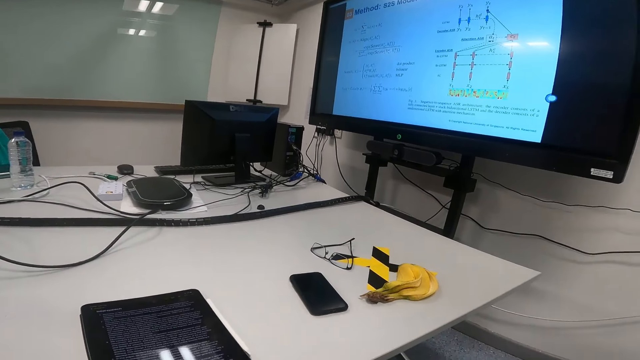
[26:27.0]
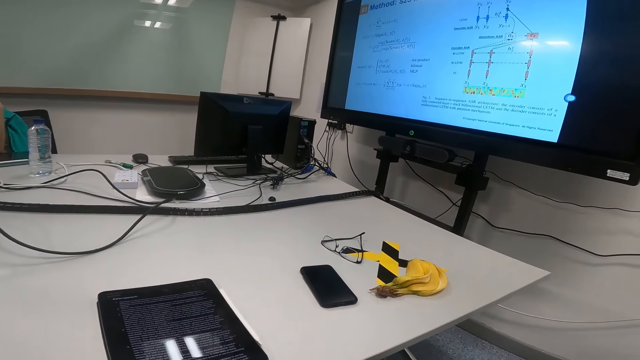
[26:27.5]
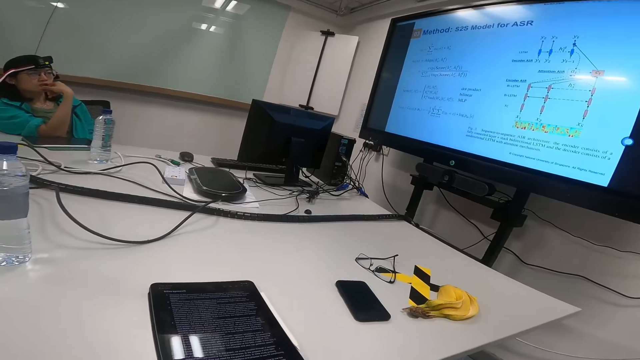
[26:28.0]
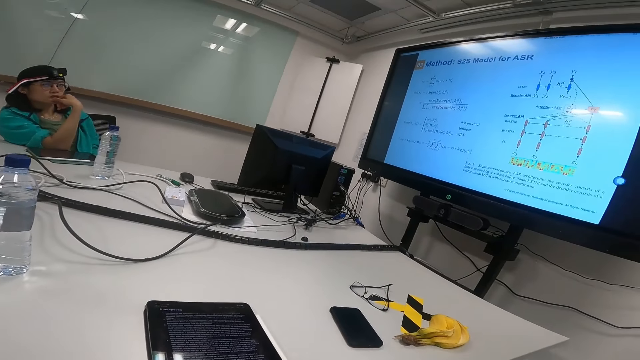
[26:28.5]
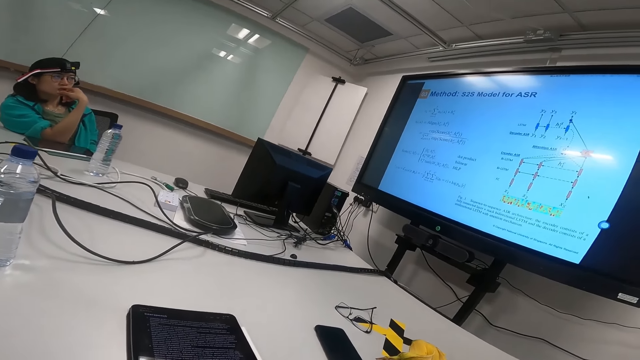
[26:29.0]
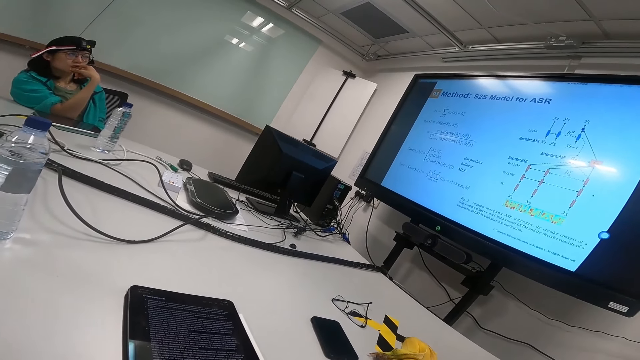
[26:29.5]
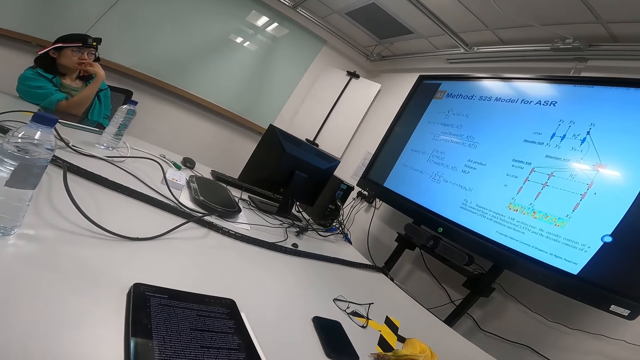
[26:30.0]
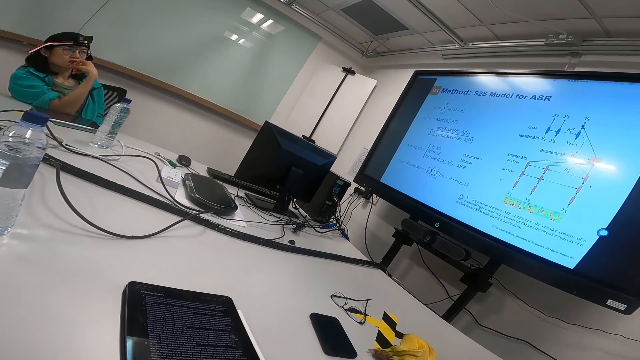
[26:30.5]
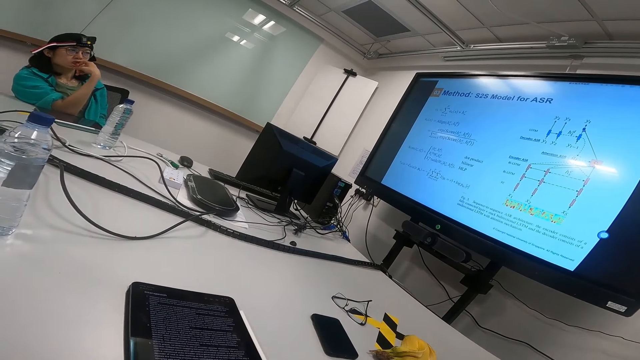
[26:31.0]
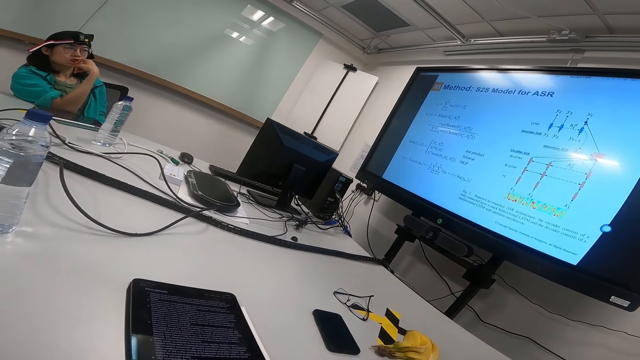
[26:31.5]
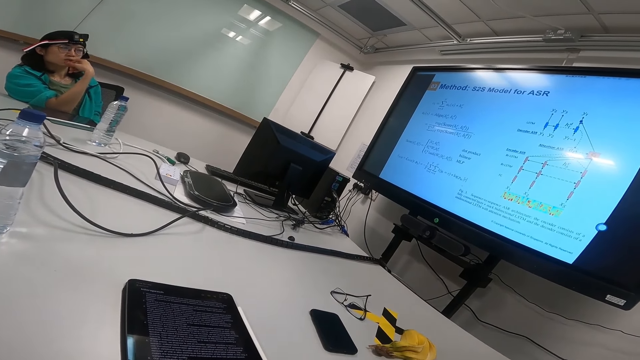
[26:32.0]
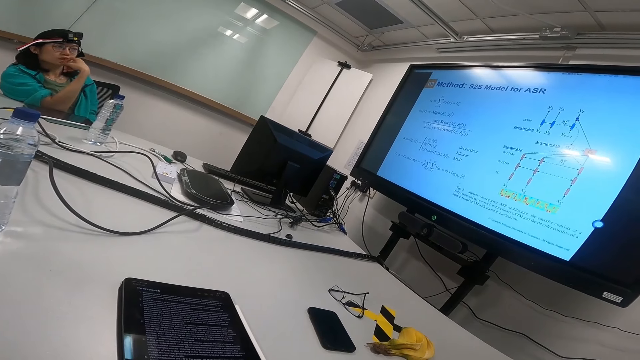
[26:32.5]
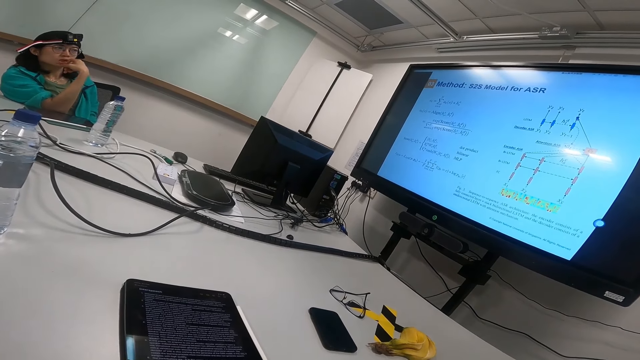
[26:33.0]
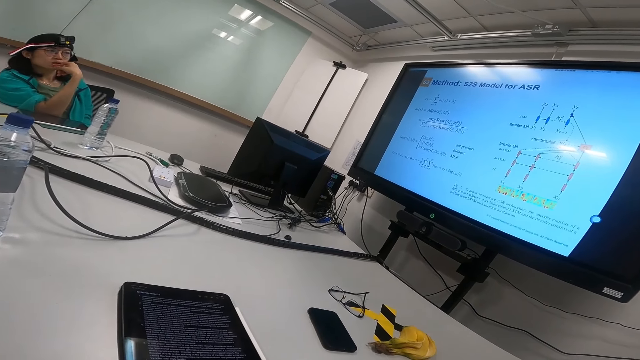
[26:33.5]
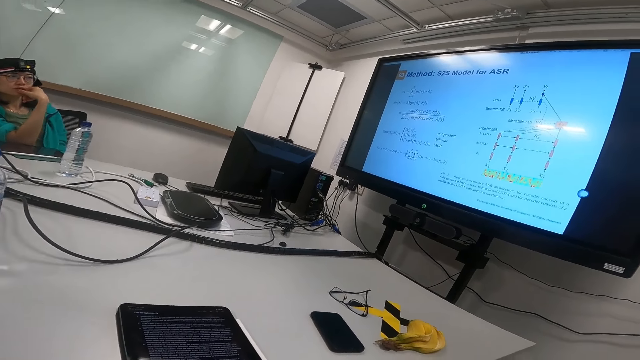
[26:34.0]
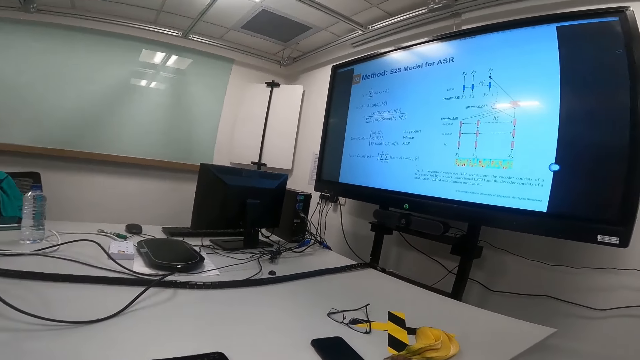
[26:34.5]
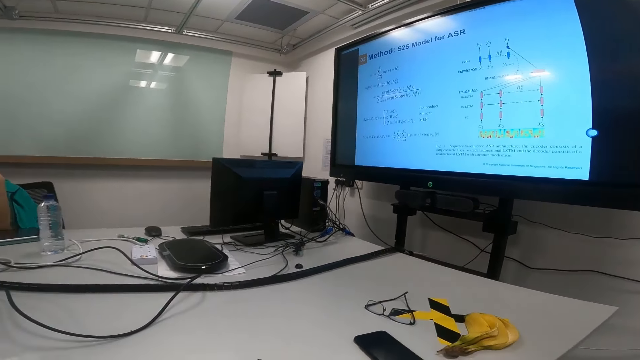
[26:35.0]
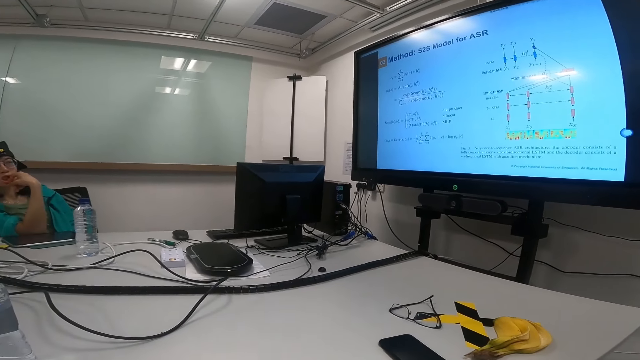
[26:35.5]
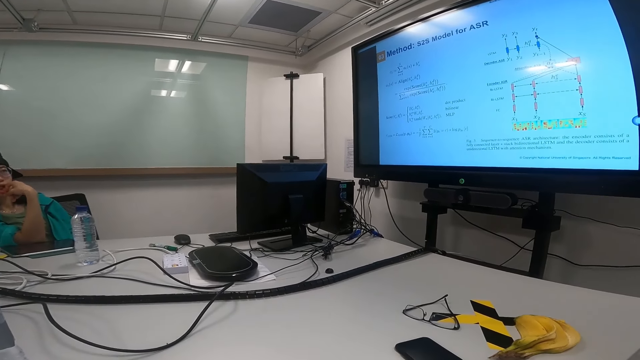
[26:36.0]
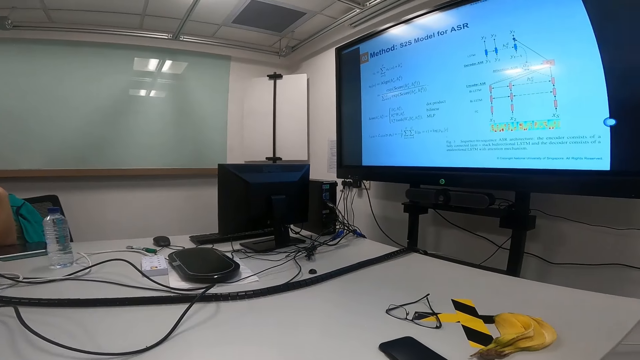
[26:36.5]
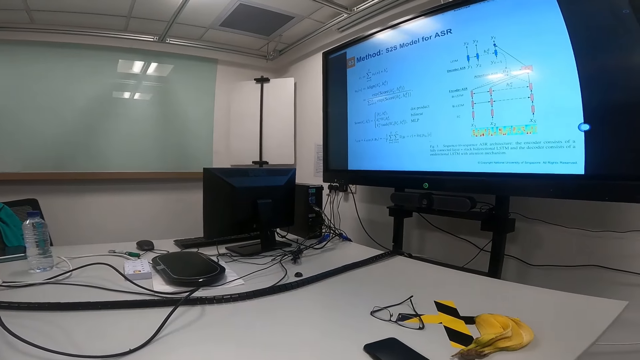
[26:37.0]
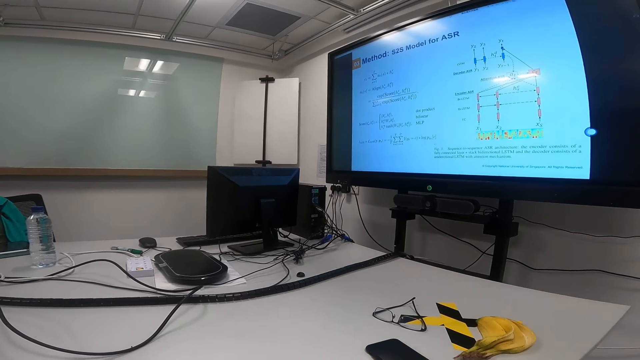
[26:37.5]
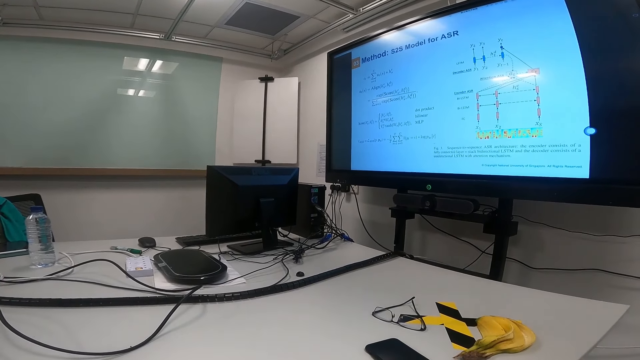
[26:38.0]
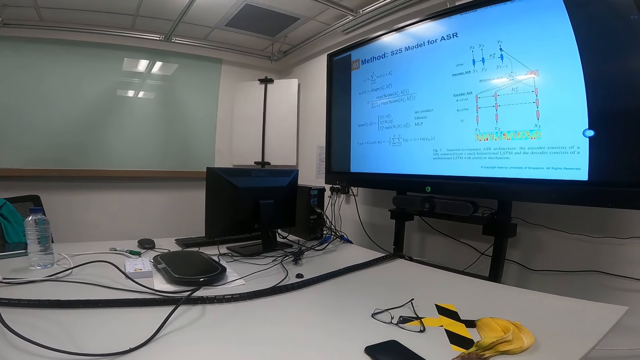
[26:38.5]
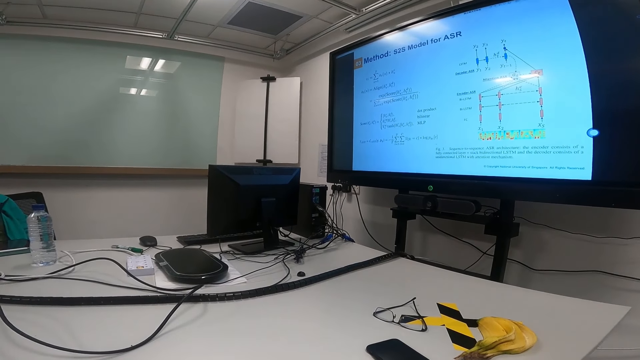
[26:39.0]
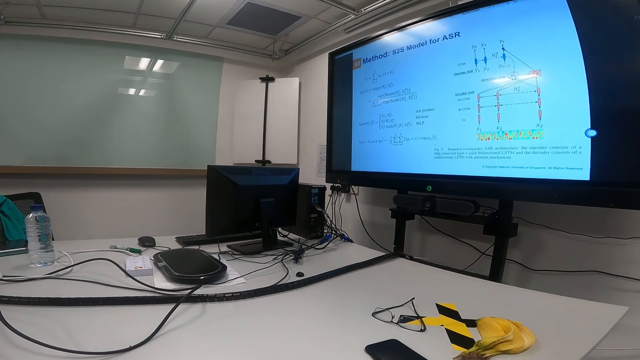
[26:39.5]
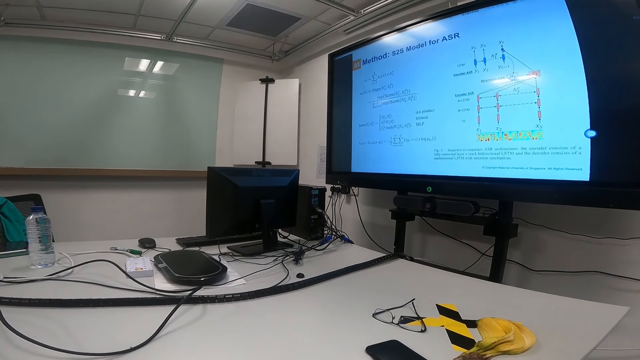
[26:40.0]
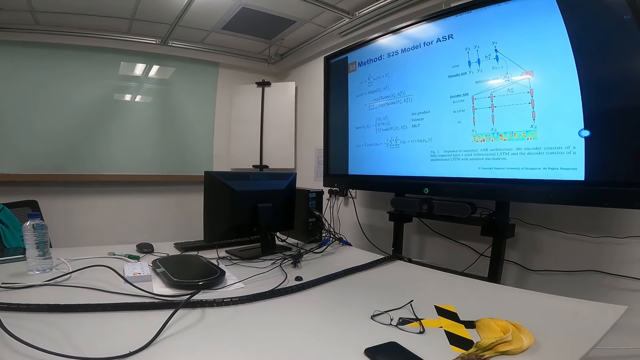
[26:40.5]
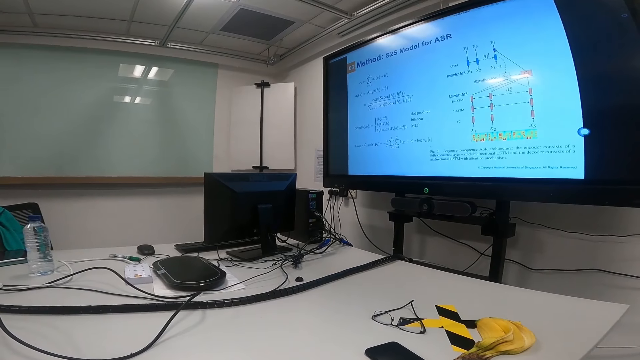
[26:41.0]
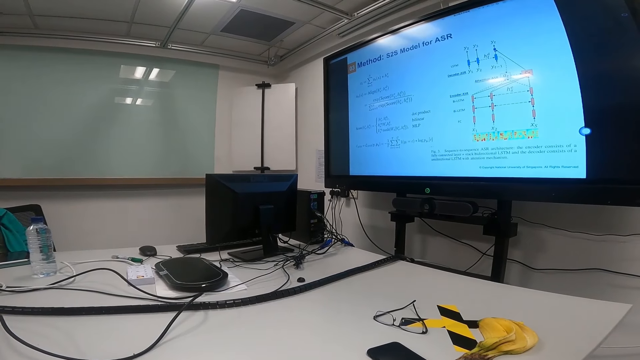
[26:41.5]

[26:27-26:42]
The camera wearer looks at the screen.

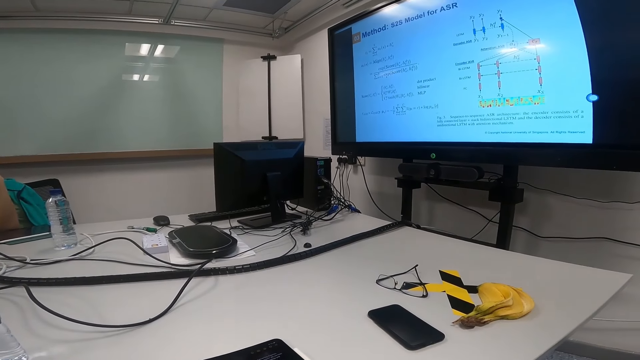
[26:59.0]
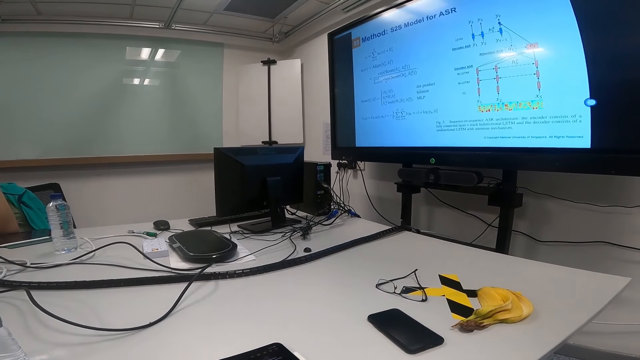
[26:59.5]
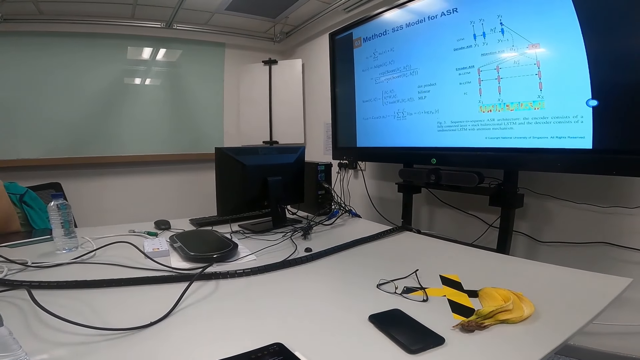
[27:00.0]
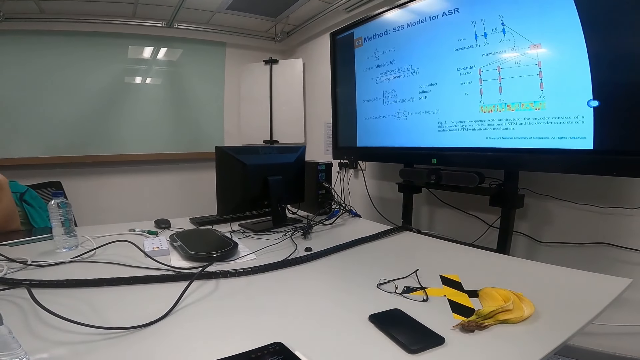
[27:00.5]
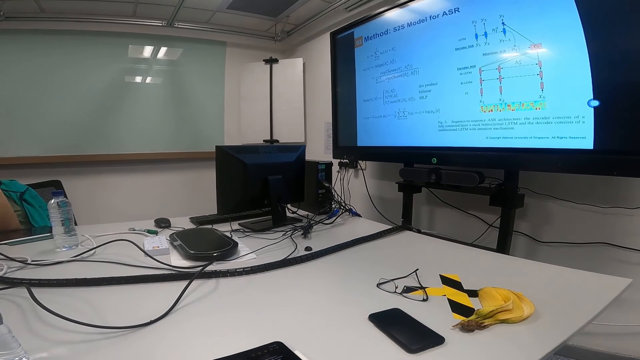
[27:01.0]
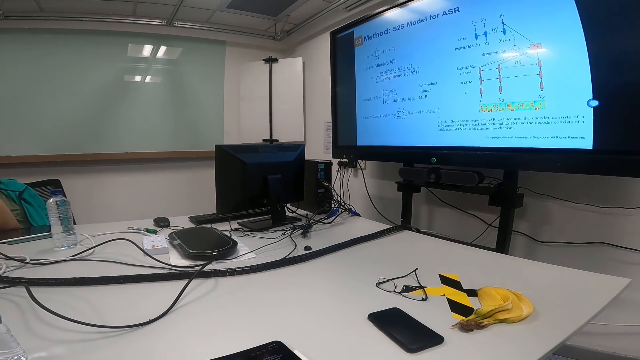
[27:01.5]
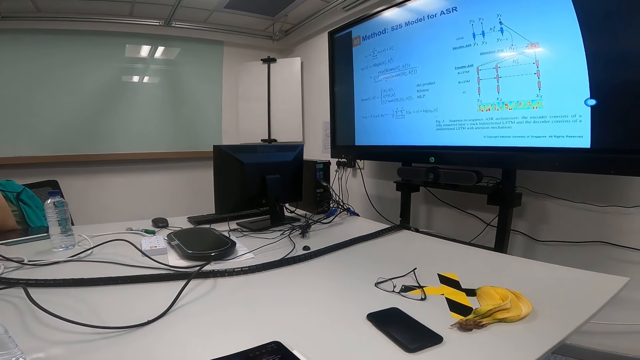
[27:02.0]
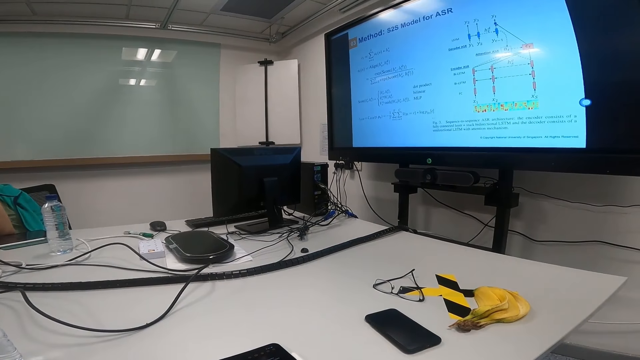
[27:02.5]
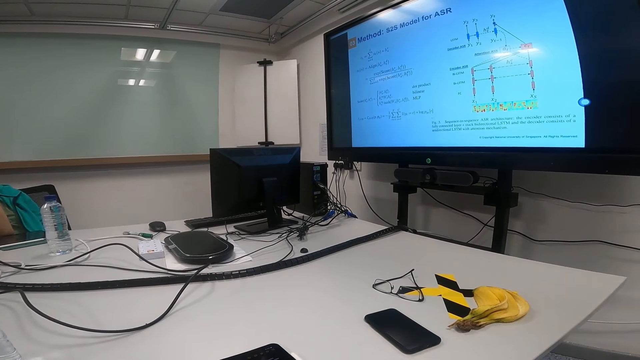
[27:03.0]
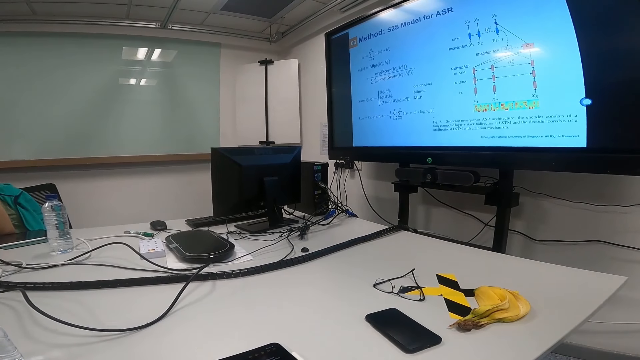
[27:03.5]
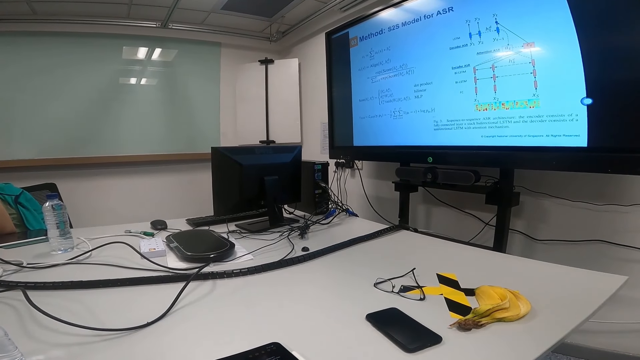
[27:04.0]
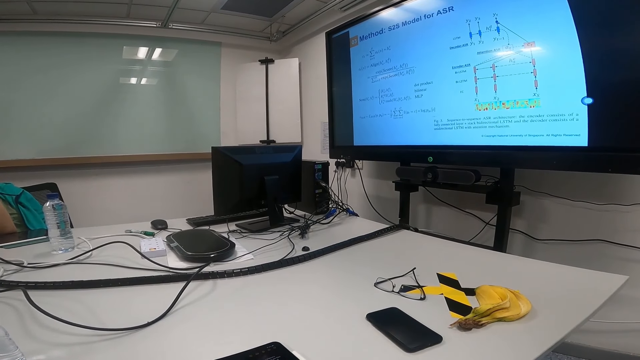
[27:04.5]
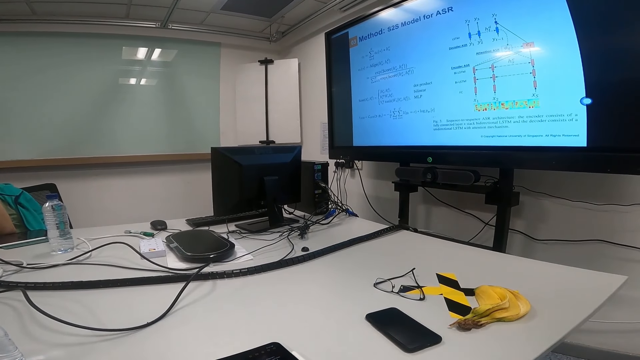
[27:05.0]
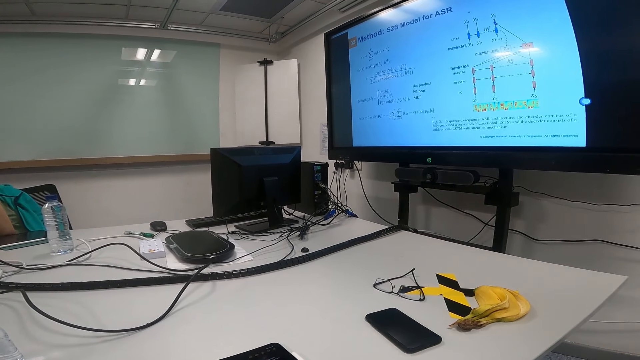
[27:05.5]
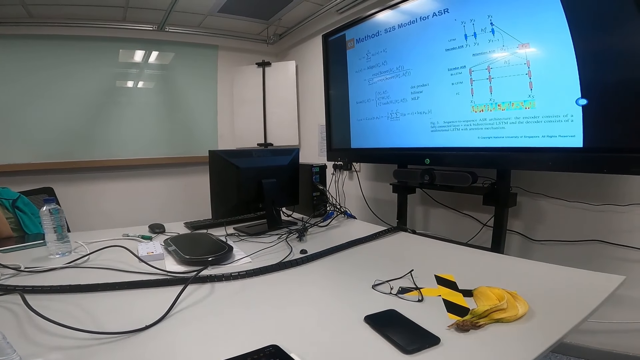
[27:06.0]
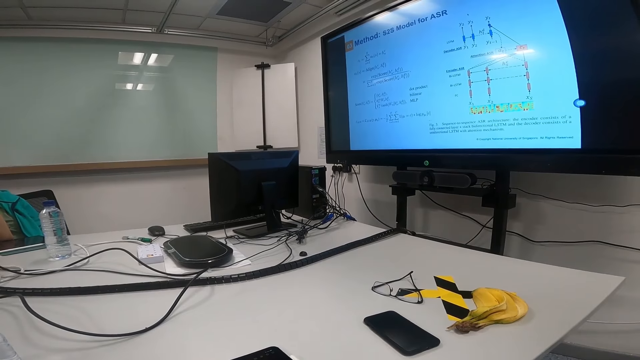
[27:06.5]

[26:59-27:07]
A lady moves her hand.
